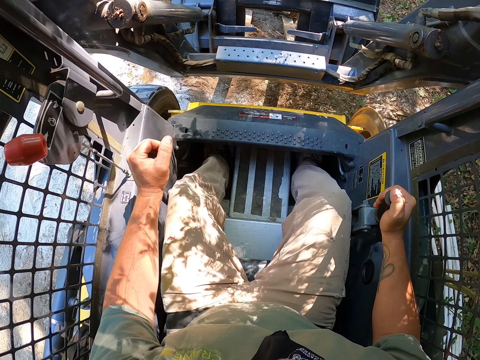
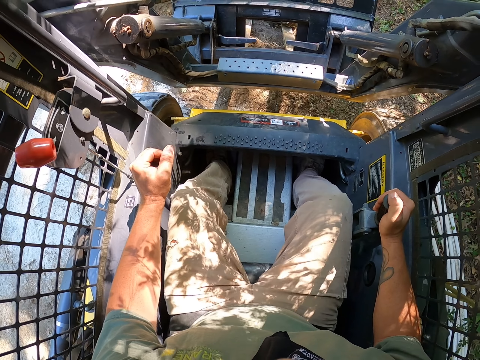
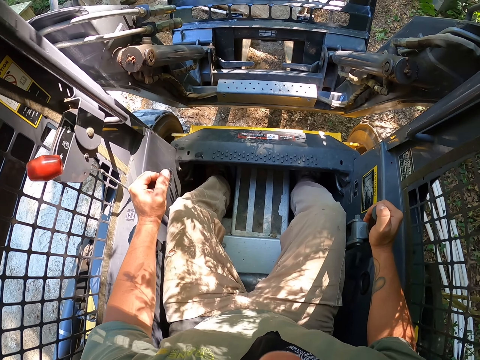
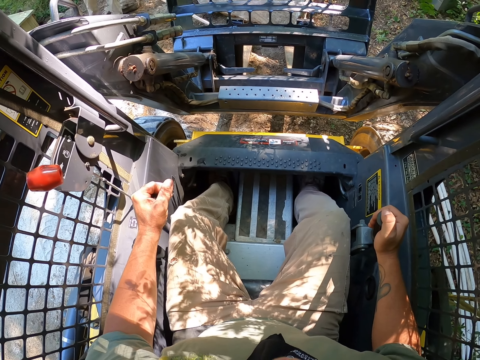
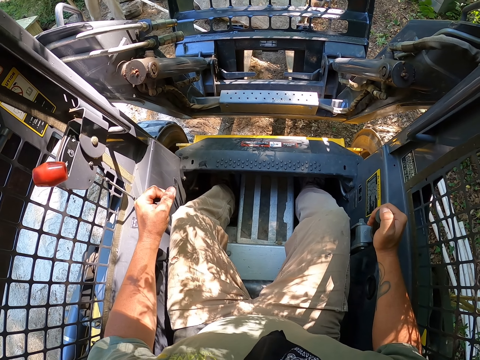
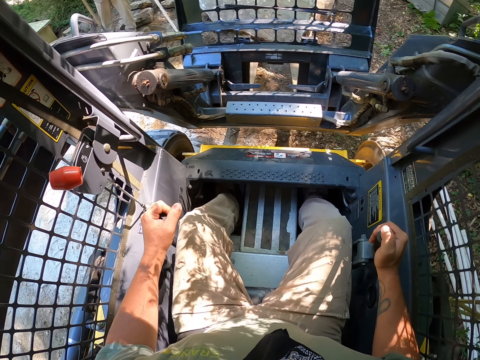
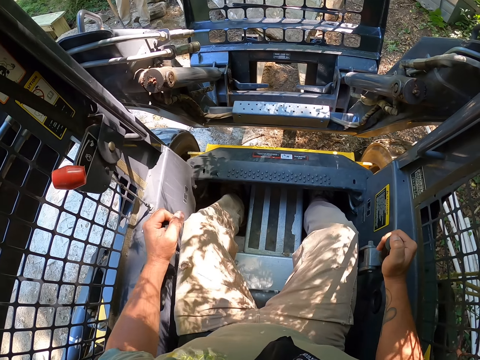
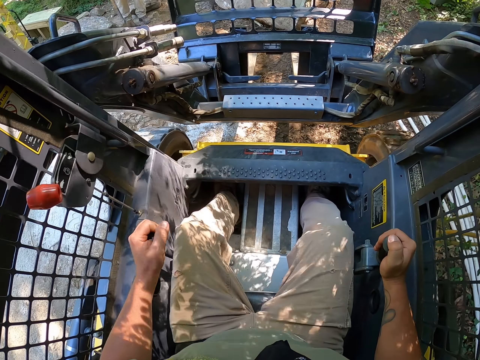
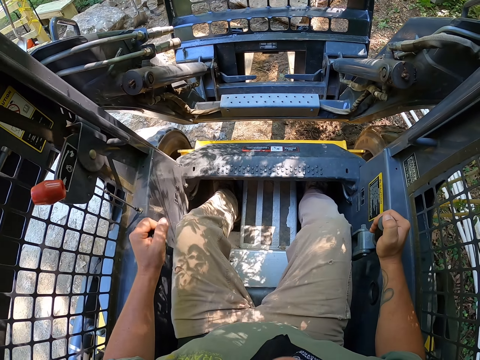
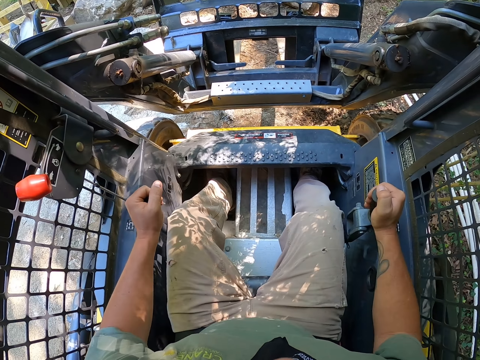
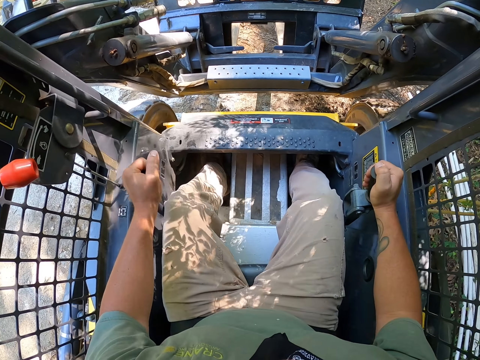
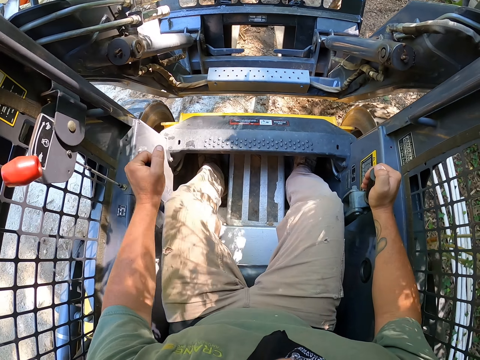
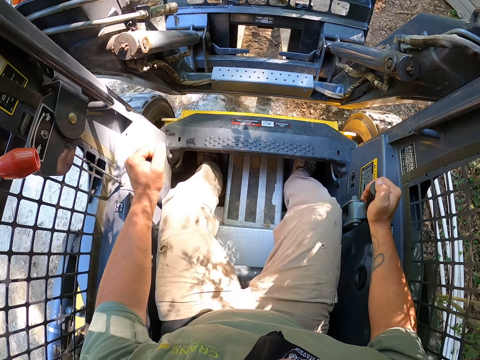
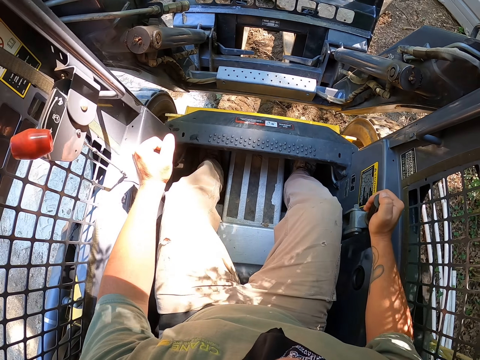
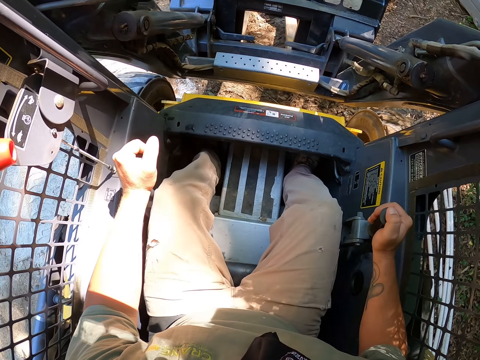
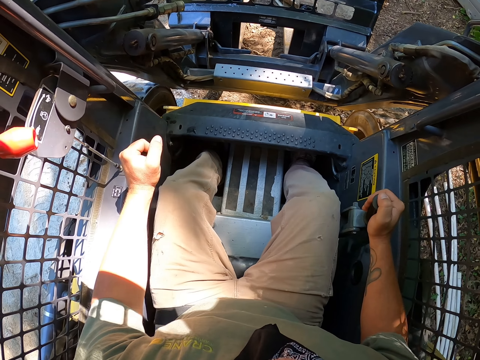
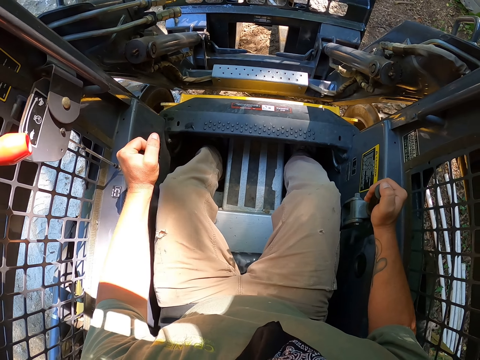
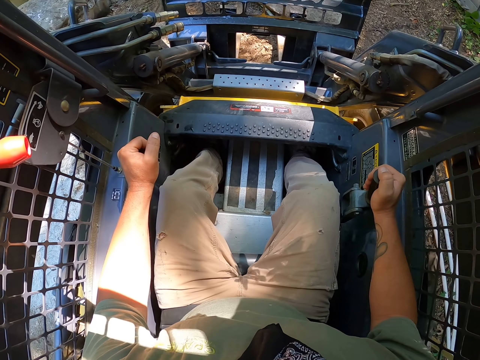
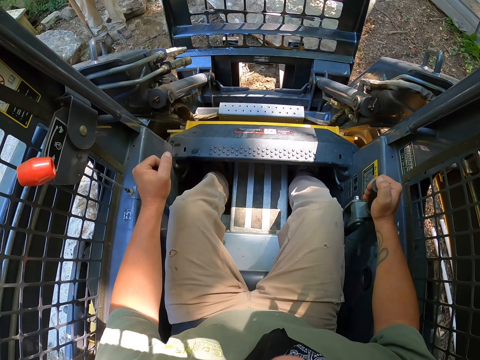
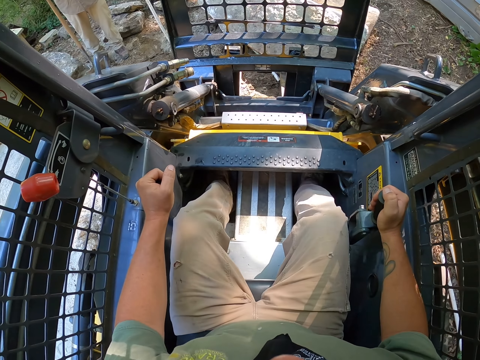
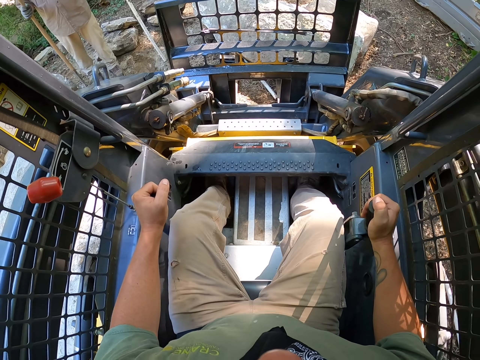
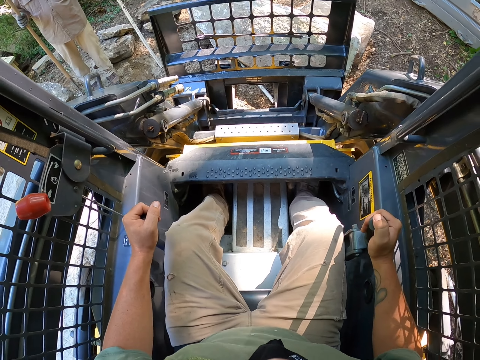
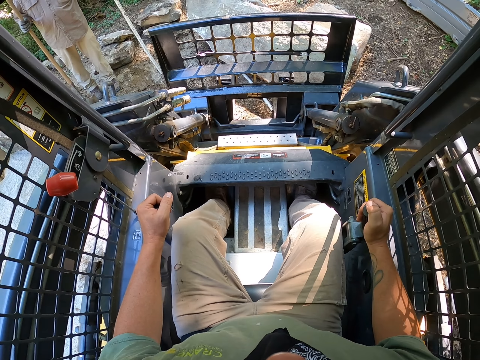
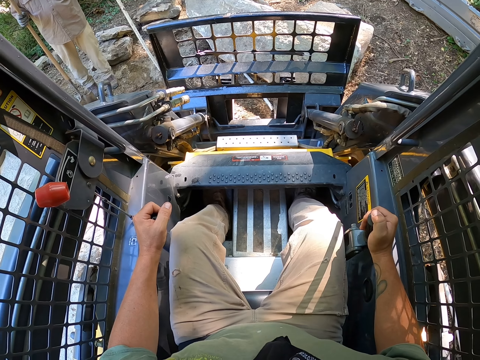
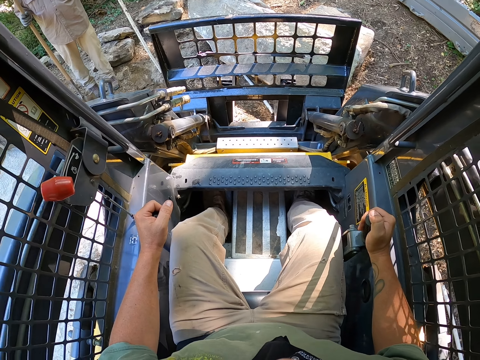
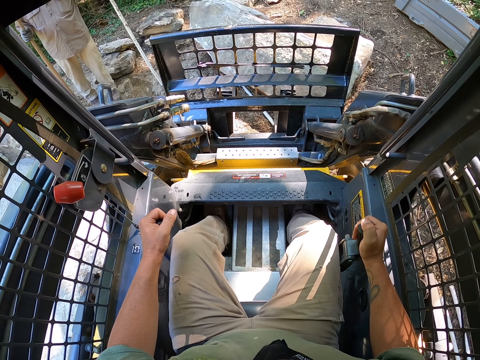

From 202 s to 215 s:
The camera wearer lifts the stone with the forklift.

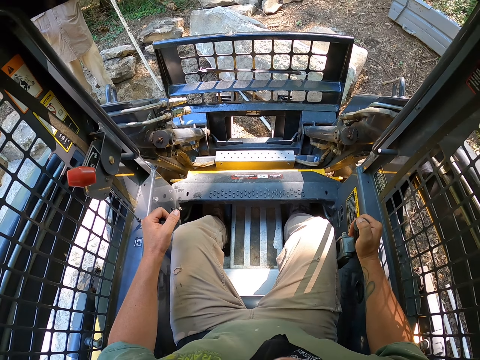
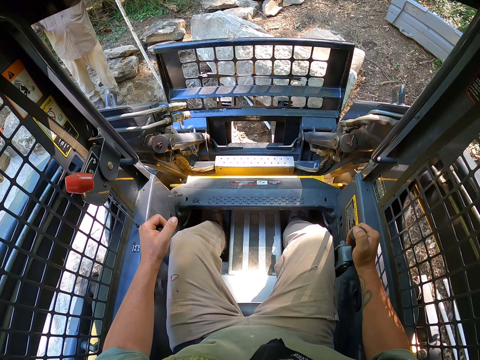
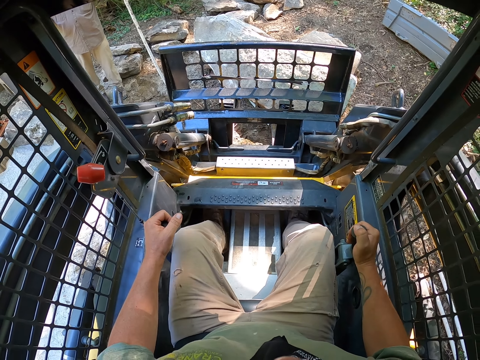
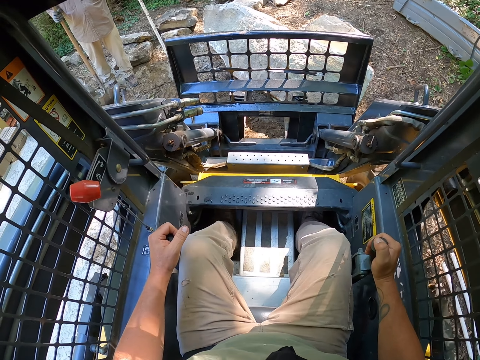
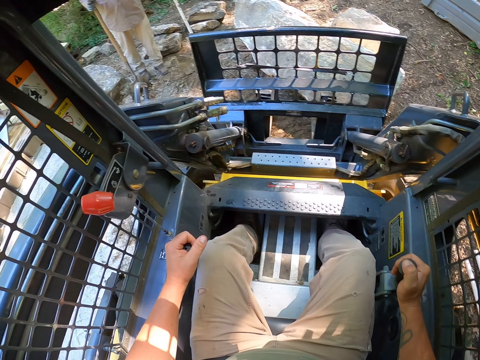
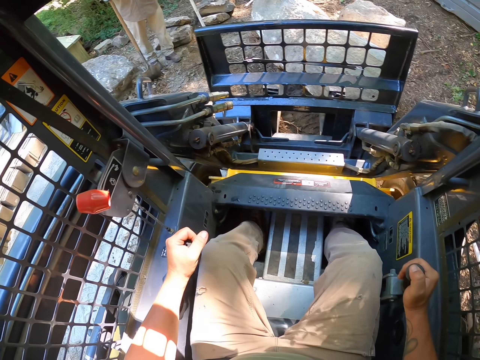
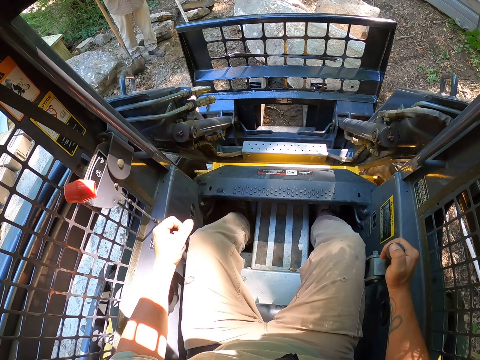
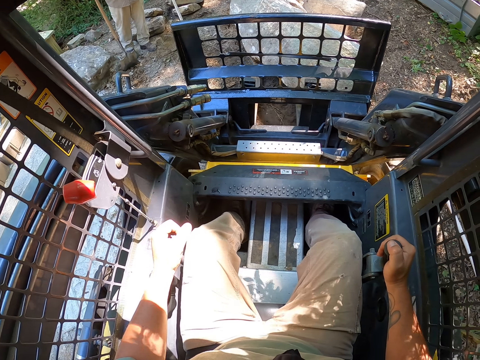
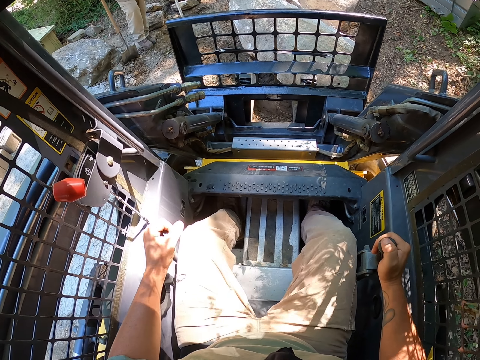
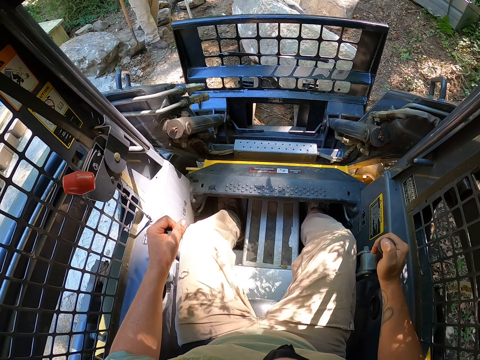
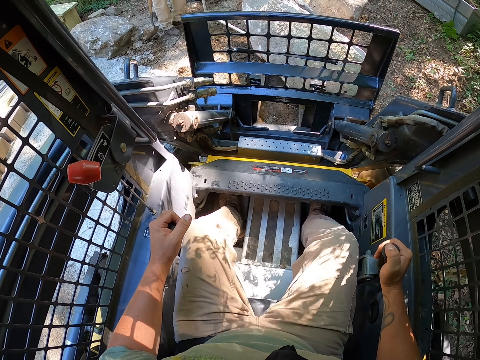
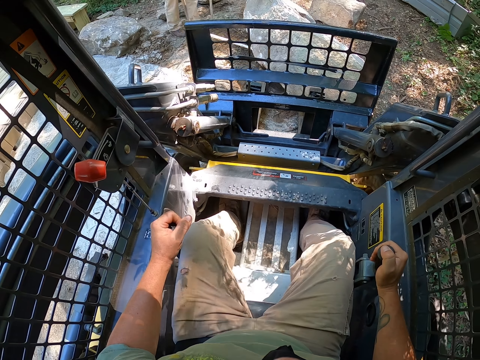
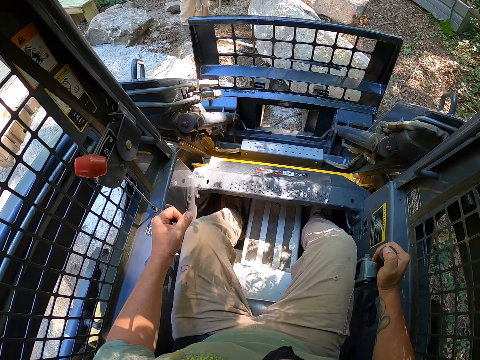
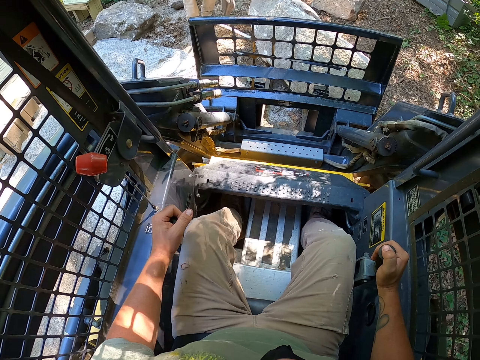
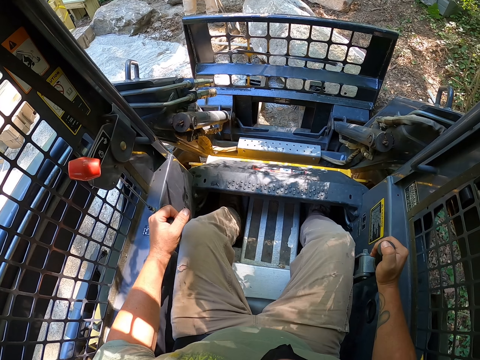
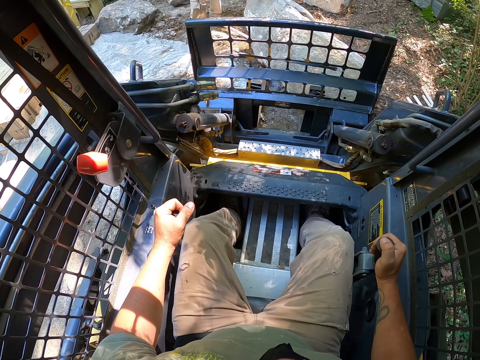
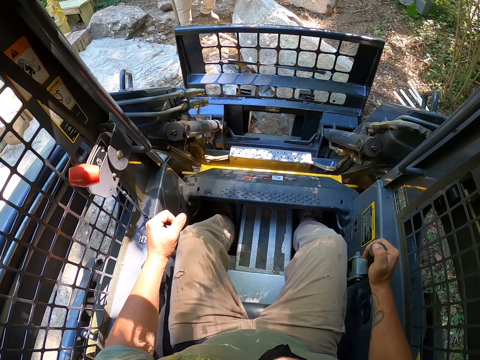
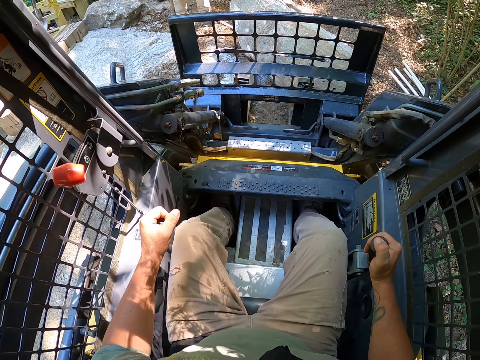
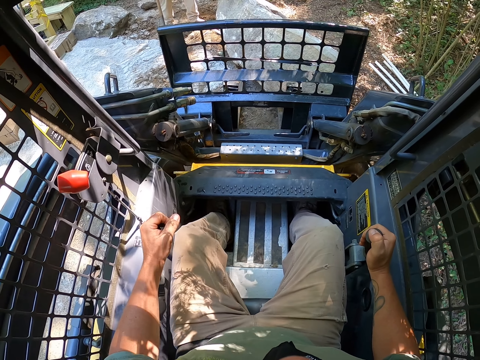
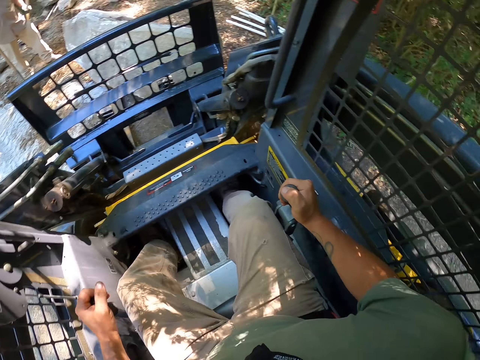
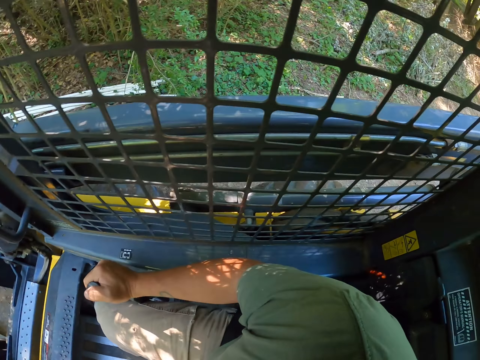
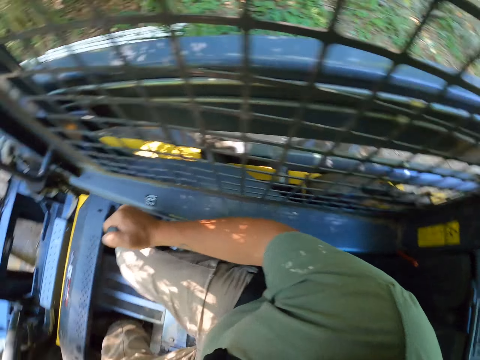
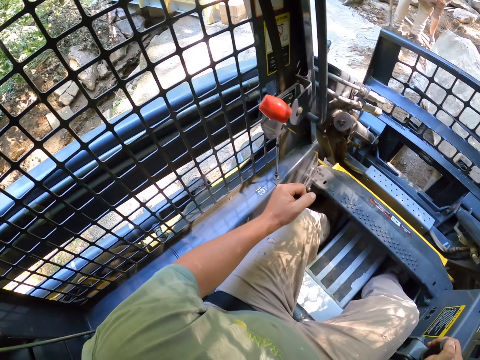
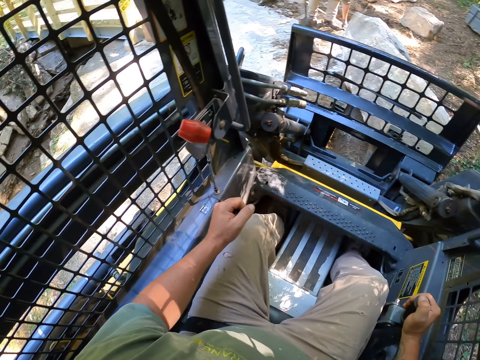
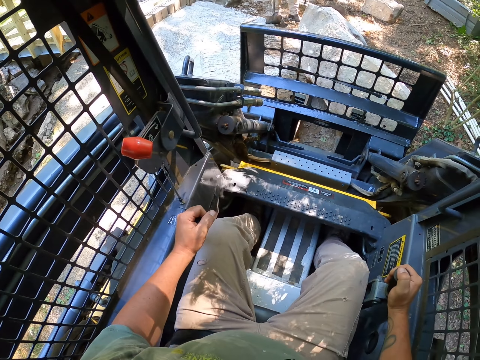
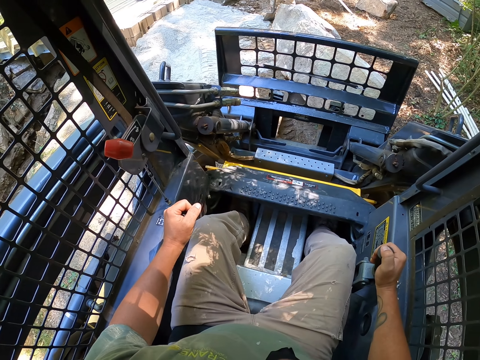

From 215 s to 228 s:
The camera wearer reverses the forklift.
